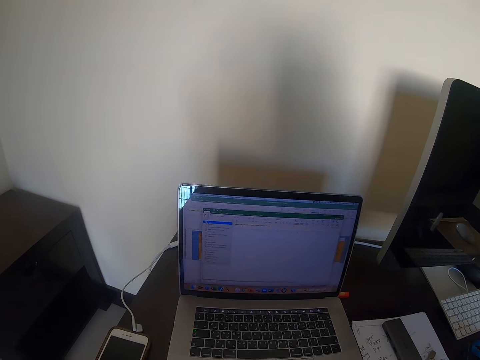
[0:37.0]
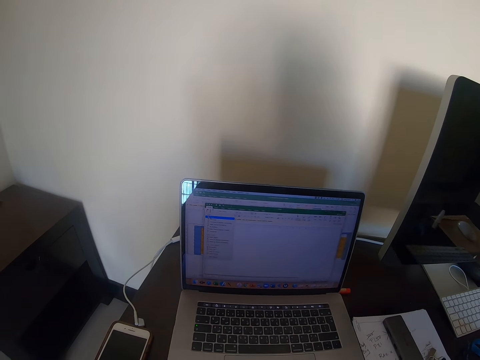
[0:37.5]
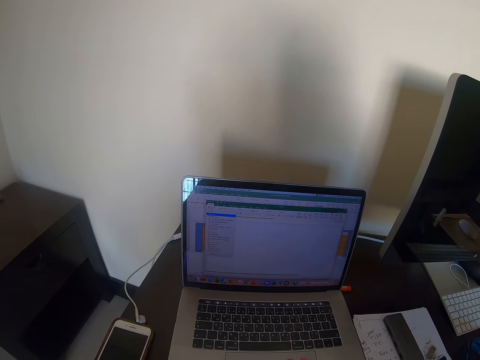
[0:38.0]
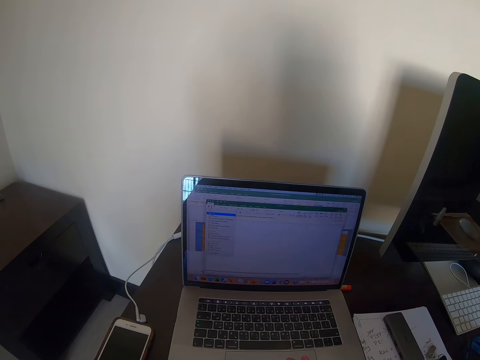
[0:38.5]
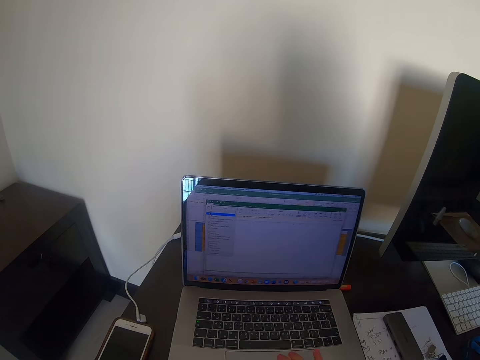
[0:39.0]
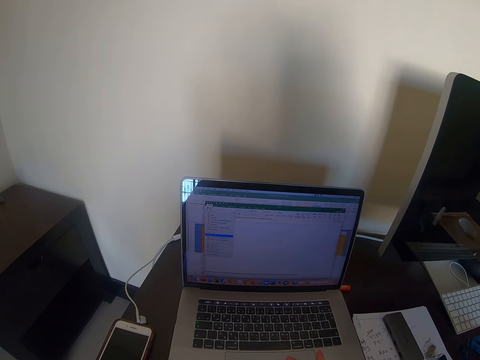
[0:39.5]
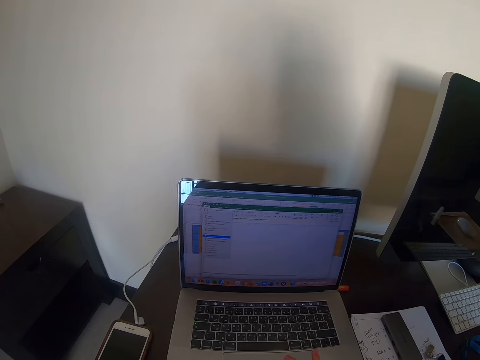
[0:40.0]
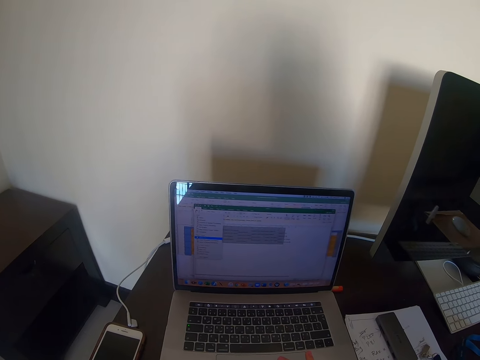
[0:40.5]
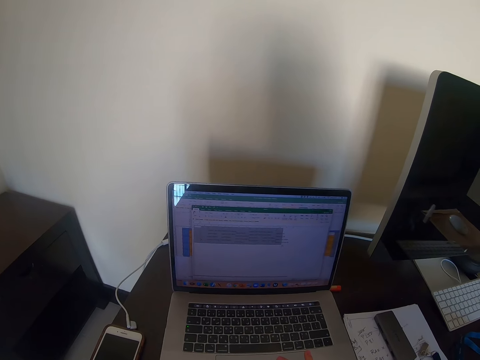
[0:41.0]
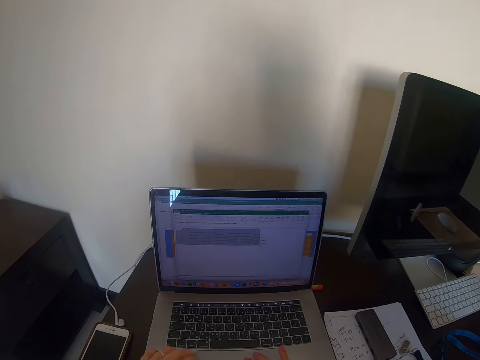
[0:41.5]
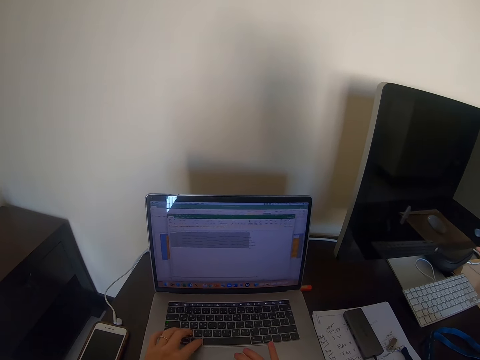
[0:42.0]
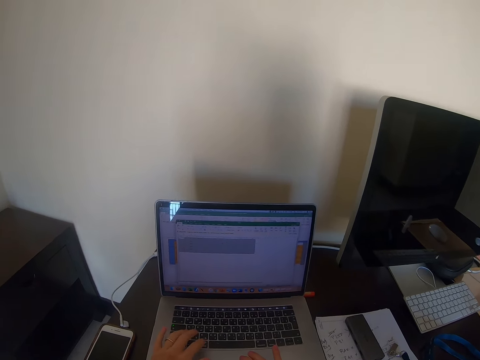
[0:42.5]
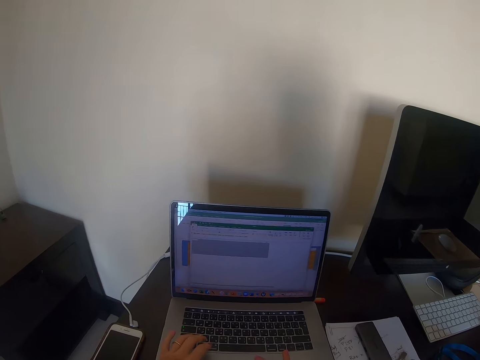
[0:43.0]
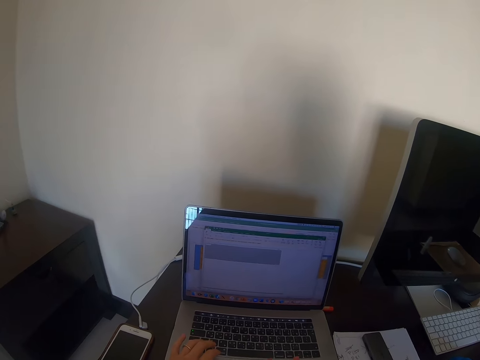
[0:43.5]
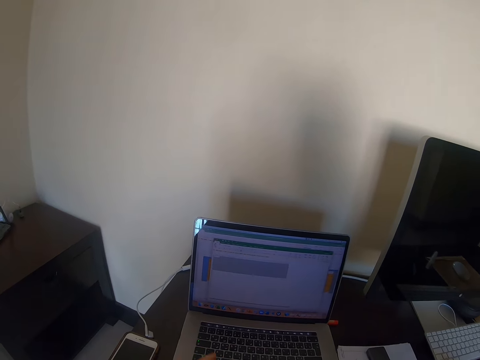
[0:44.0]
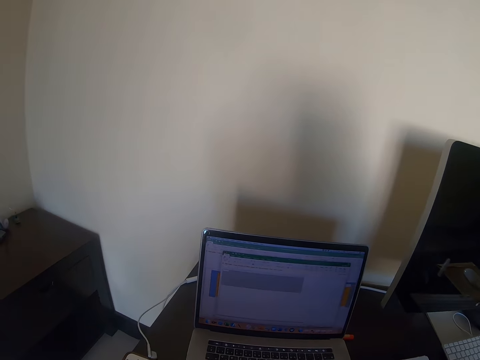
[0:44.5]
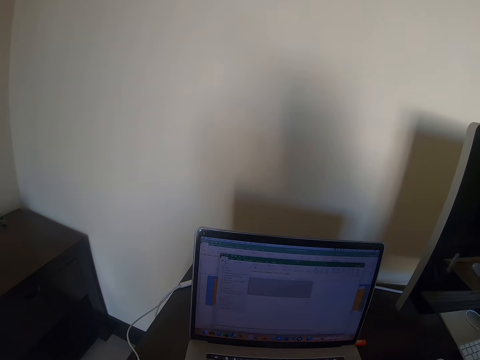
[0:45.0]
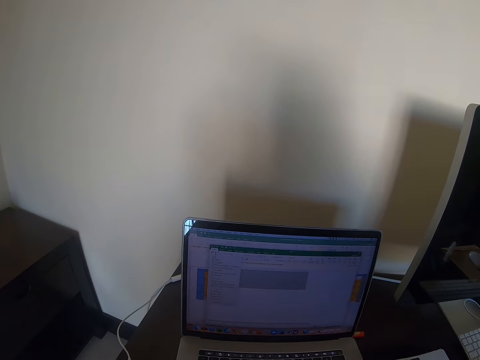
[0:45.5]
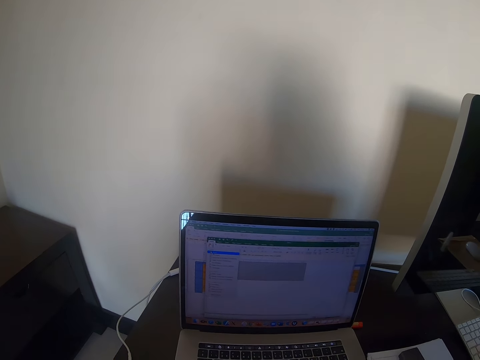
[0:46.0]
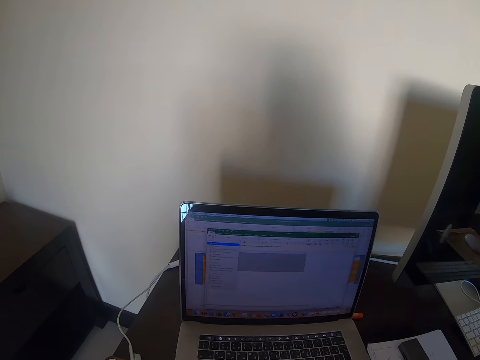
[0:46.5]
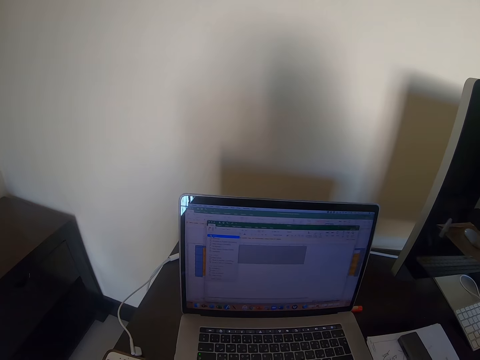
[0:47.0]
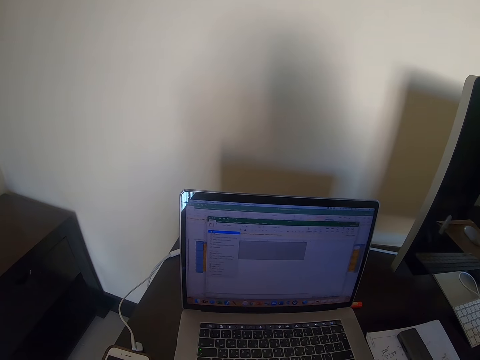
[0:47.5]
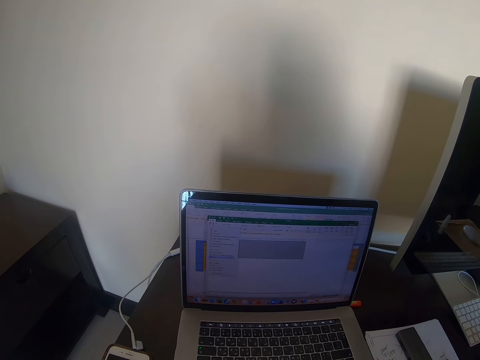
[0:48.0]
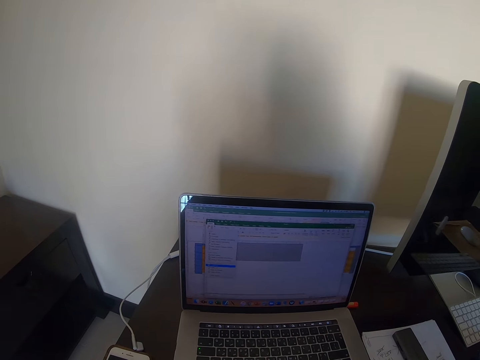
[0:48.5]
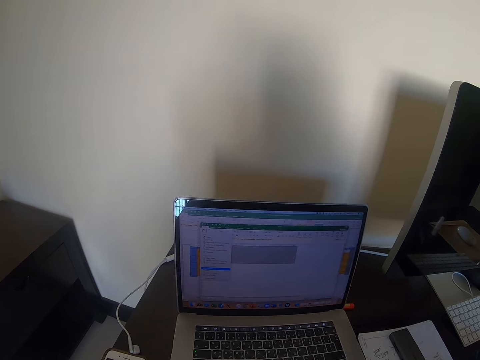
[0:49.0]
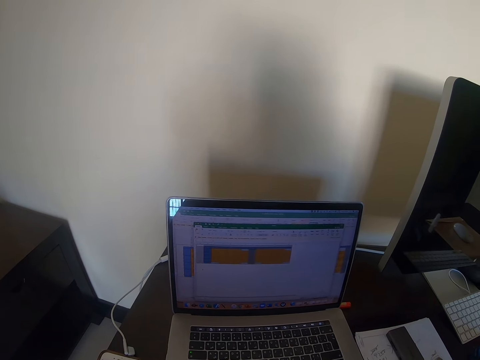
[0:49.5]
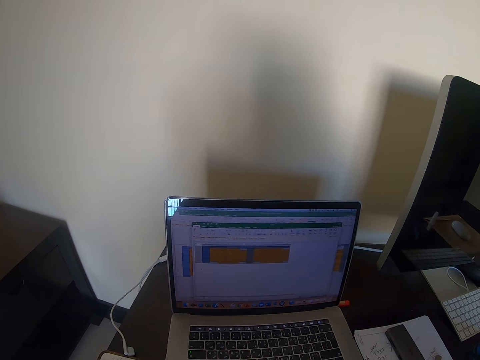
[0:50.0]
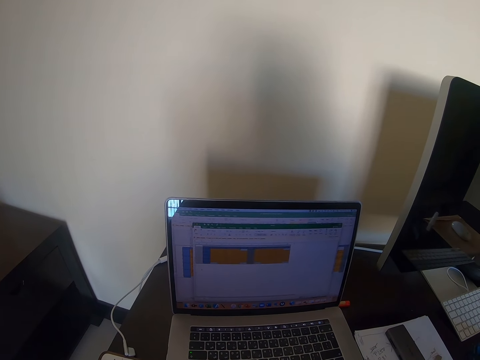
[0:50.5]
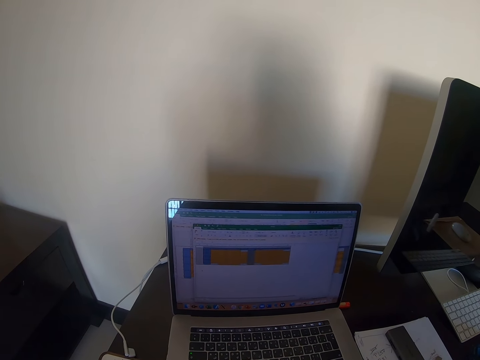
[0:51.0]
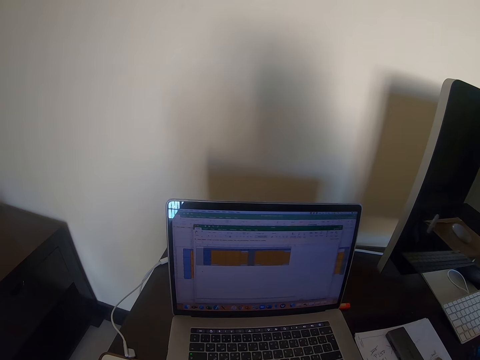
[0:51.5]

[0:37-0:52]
The camera wearer slides fingers on the laptop touch pad. They type on the laptop keyboard. They slide fingers on the laptop touch pad.

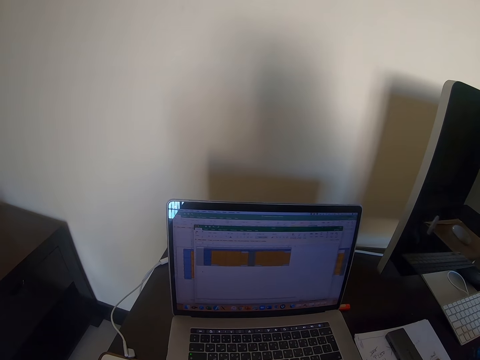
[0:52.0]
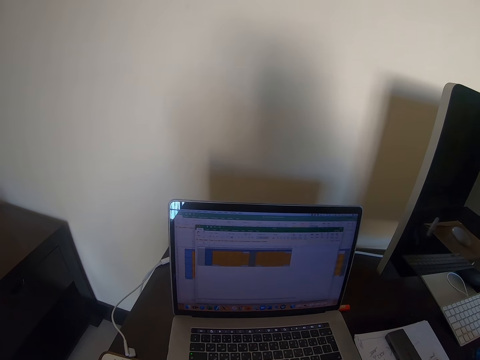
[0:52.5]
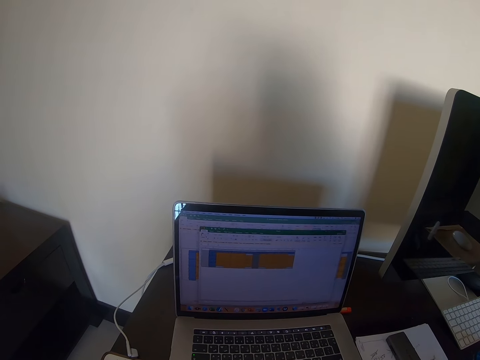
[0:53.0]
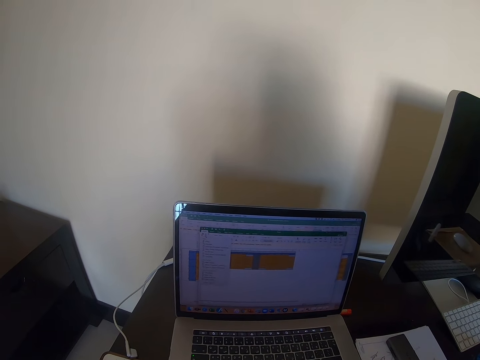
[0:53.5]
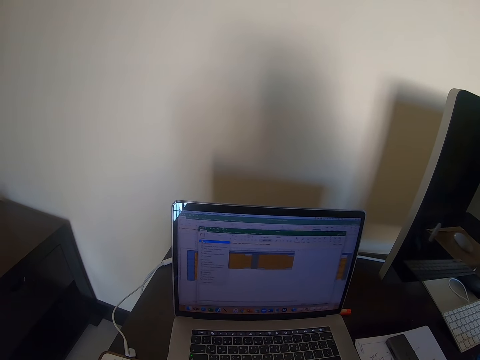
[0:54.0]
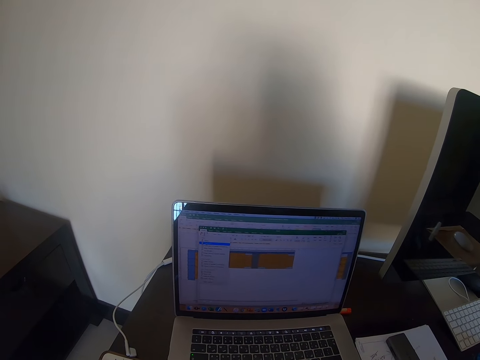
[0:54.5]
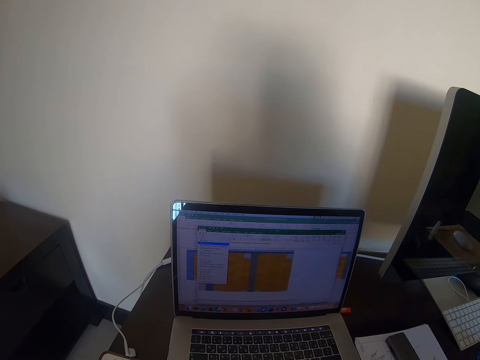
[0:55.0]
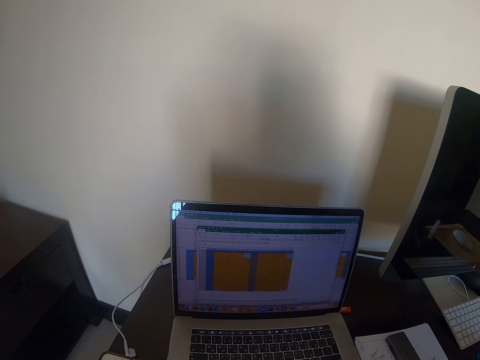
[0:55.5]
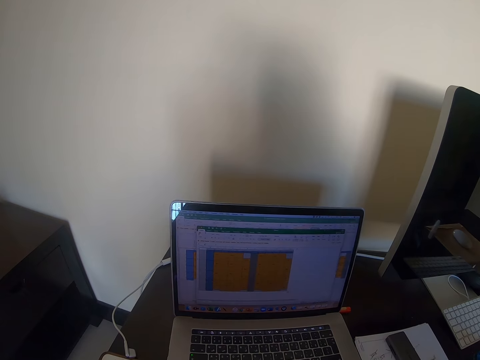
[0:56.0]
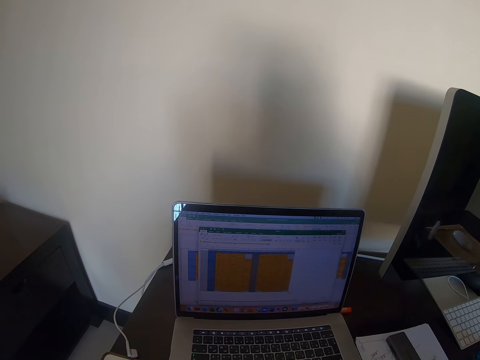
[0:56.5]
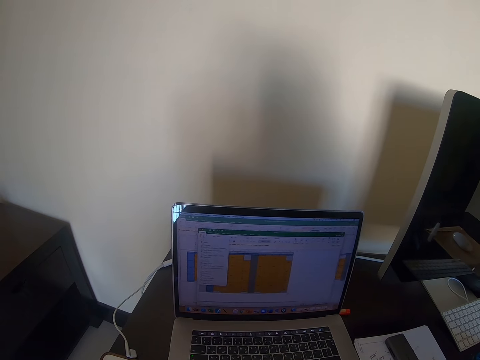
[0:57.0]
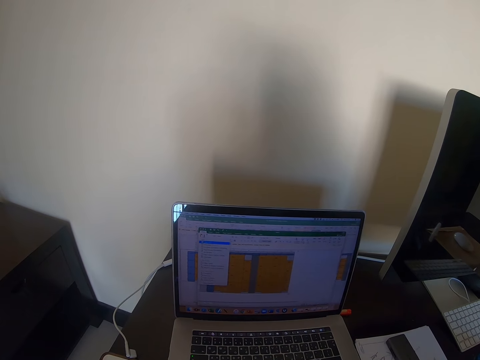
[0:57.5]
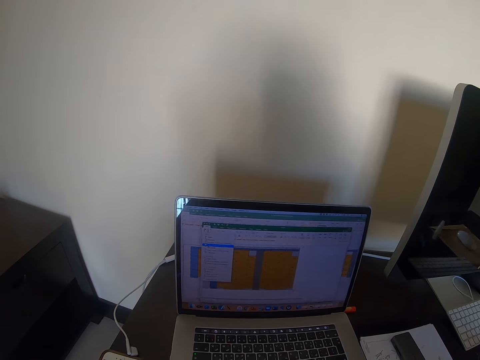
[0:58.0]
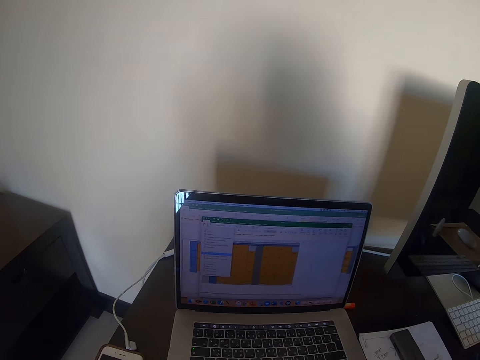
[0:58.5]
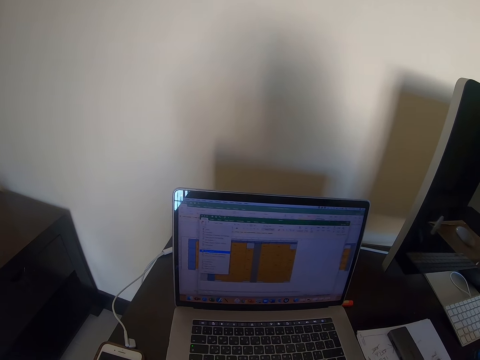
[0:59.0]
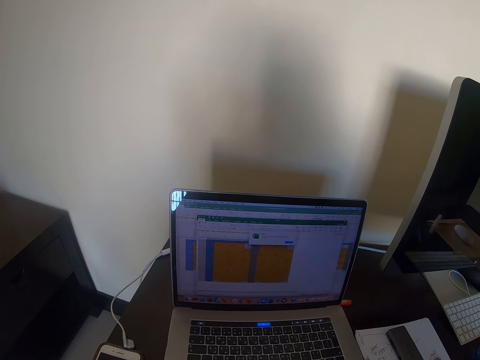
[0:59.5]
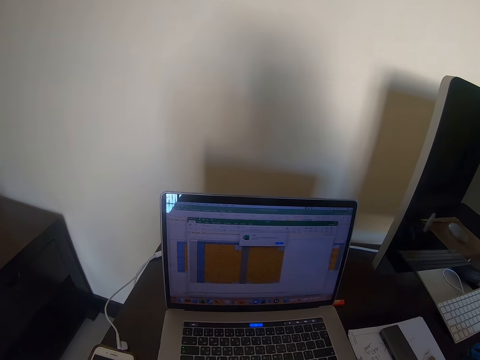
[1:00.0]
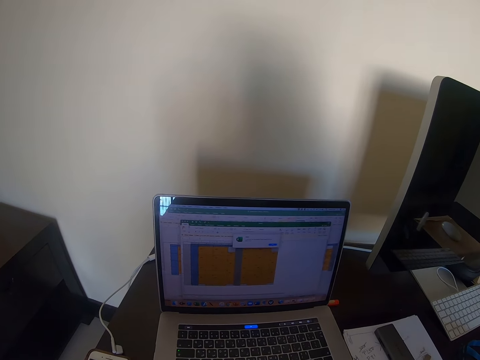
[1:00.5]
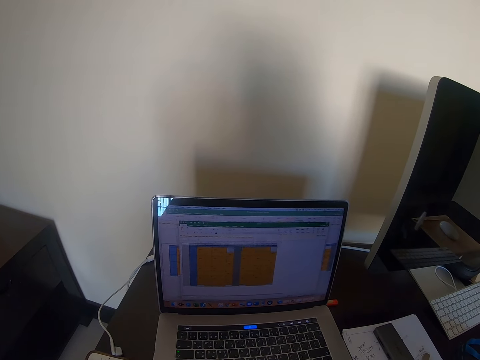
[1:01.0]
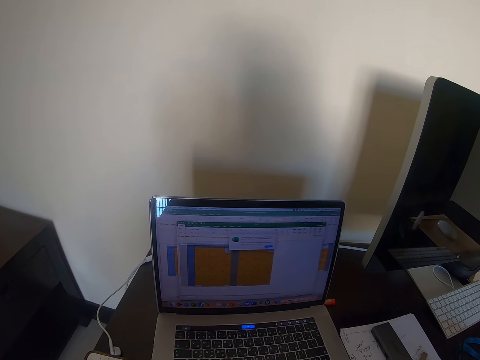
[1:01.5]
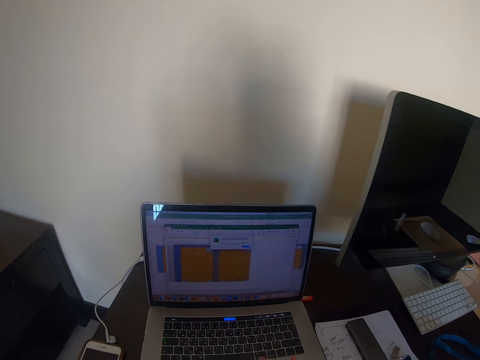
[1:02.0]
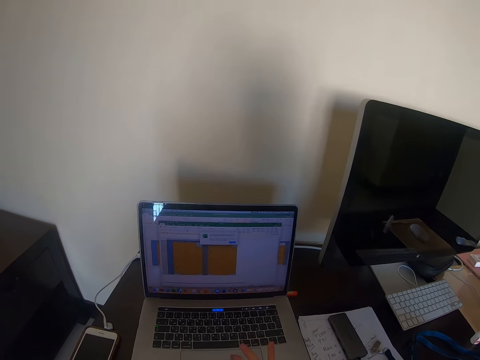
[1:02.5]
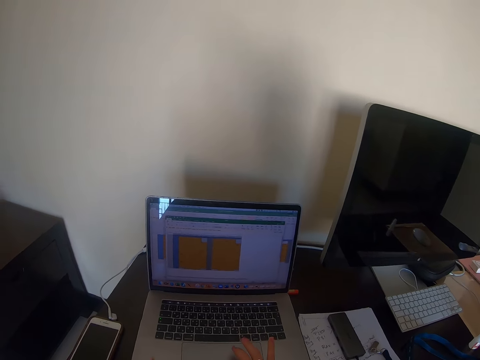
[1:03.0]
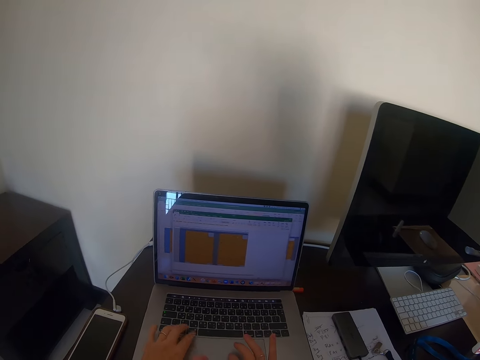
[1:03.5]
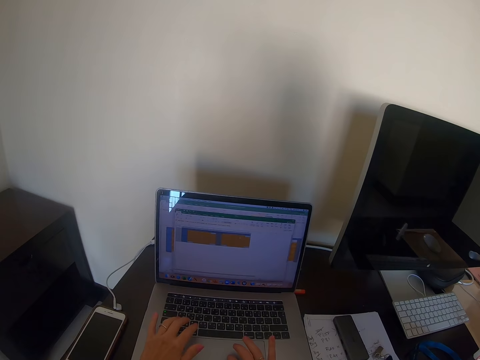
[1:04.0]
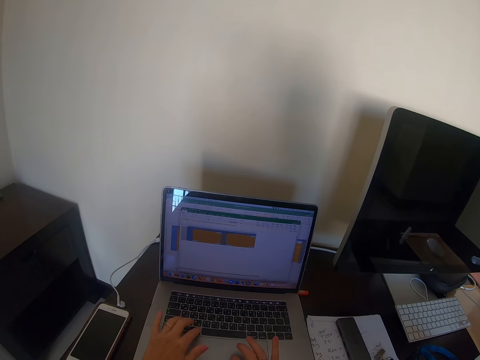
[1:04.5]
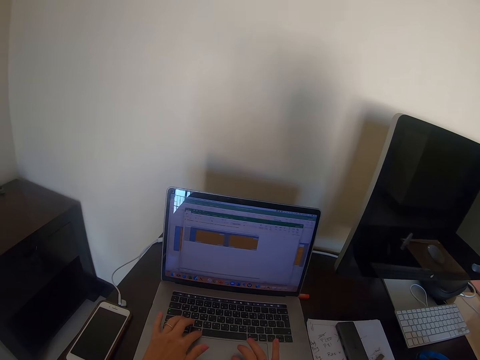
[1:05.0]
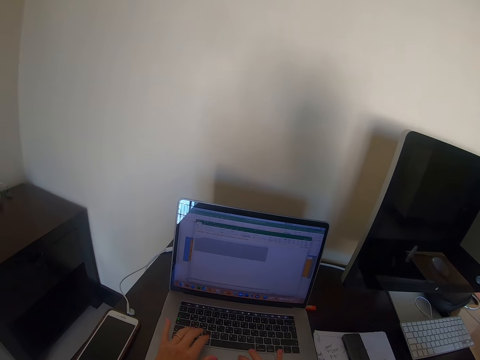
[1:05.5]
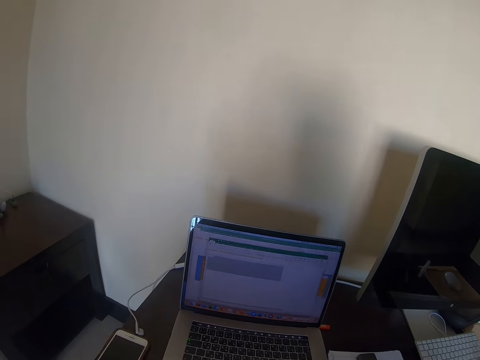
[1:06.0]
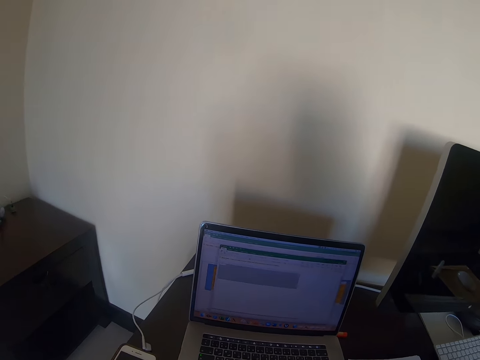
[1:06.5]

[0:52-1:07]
The camera wearer types on the laptop keyboard.
